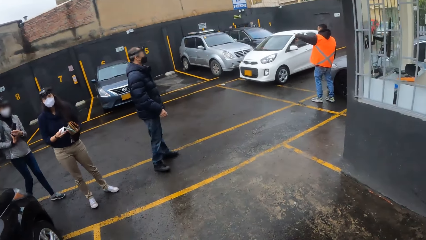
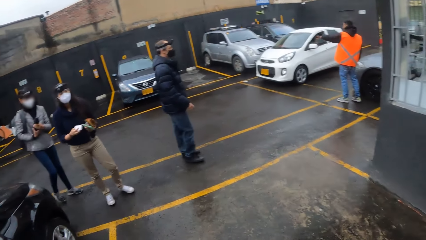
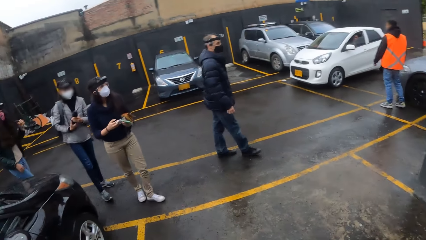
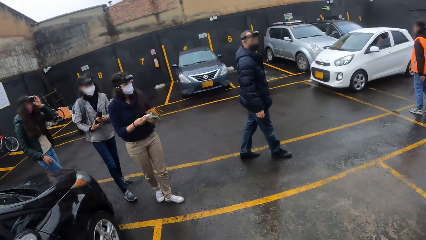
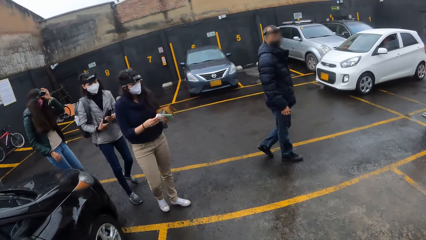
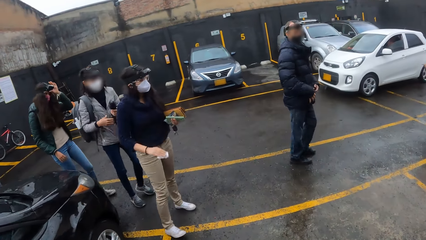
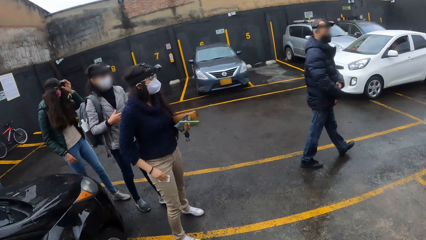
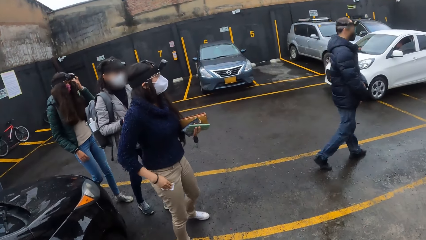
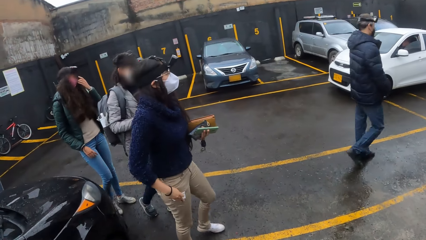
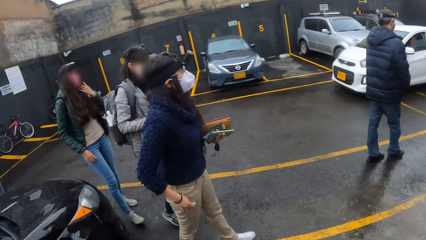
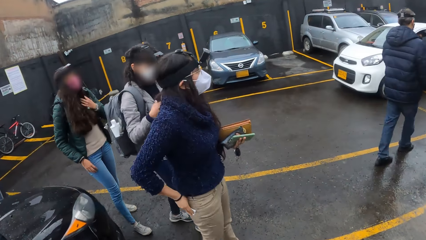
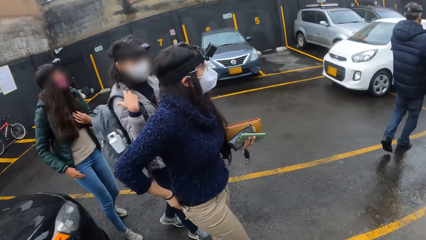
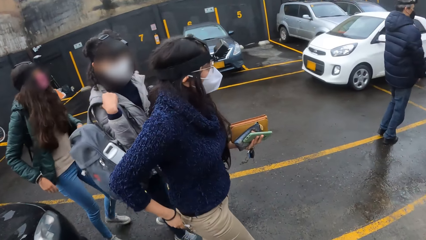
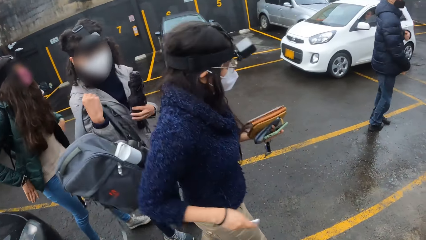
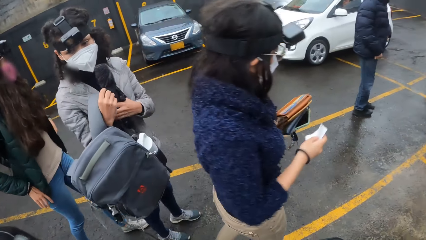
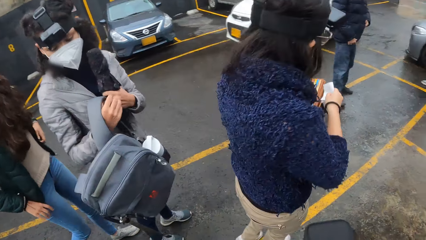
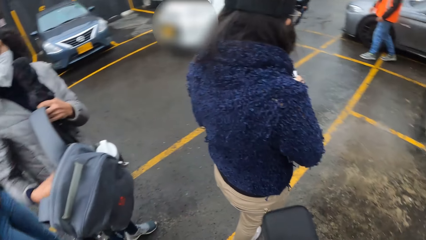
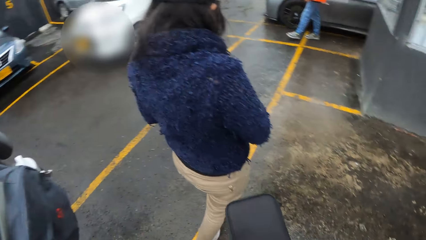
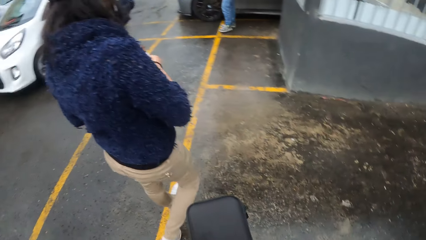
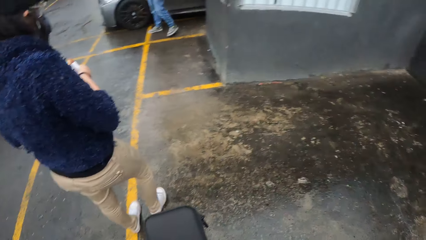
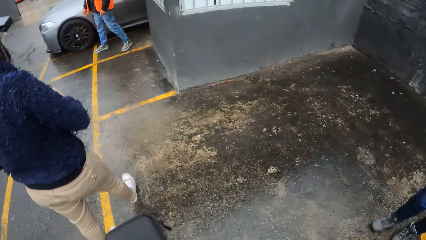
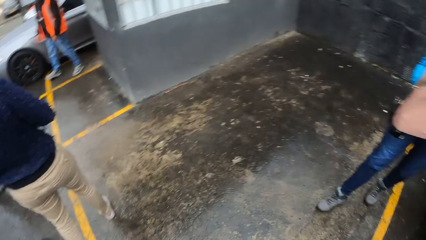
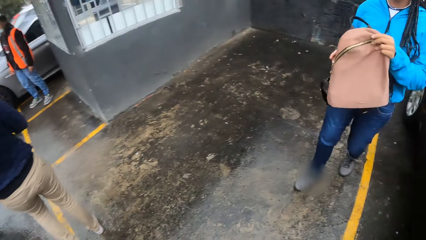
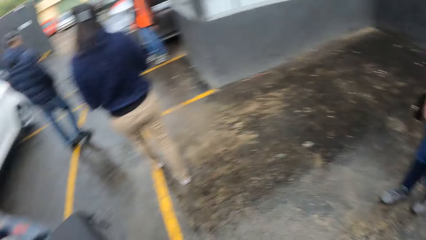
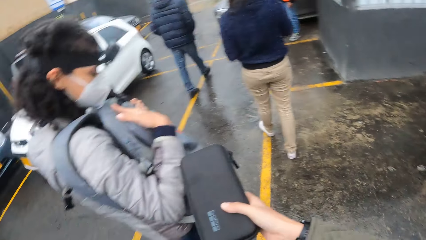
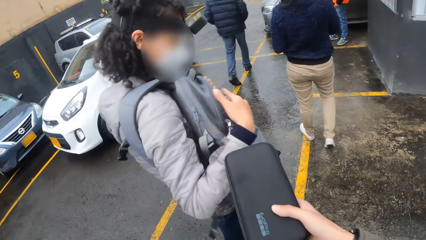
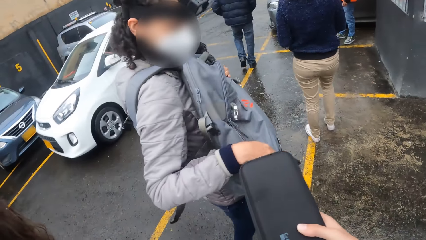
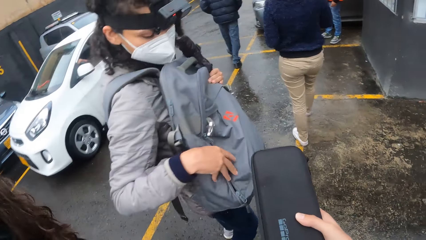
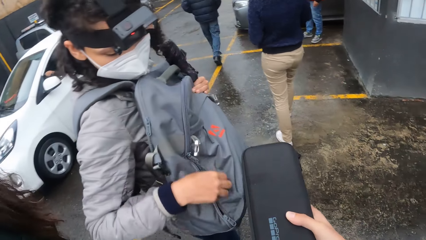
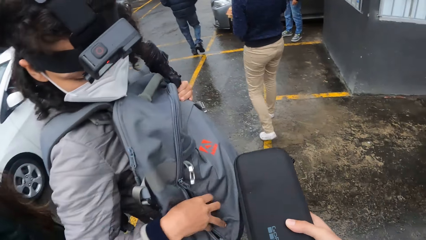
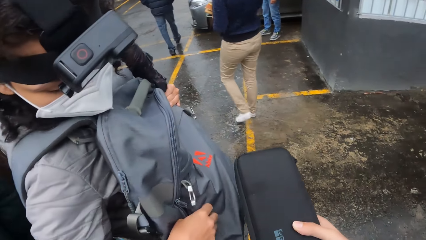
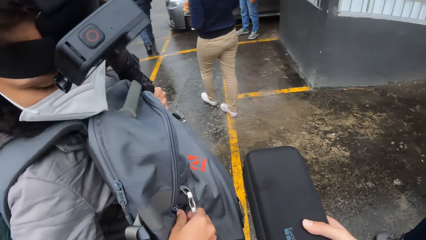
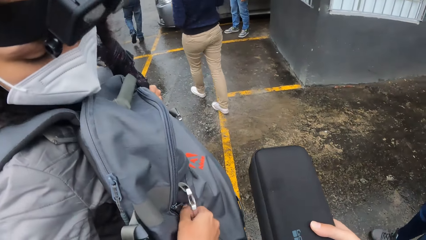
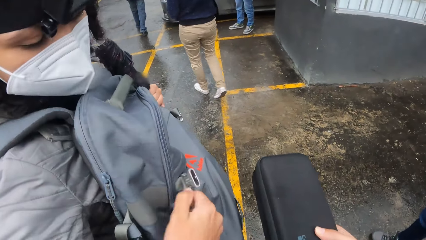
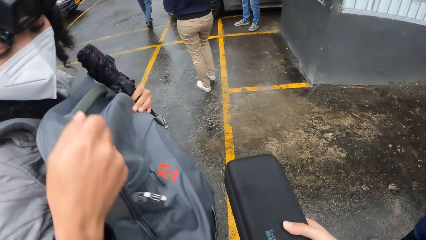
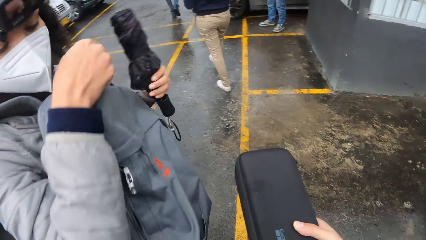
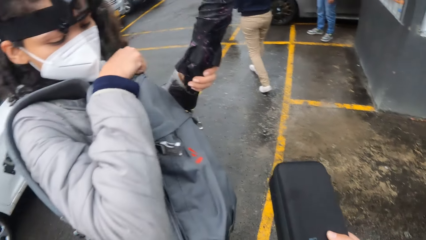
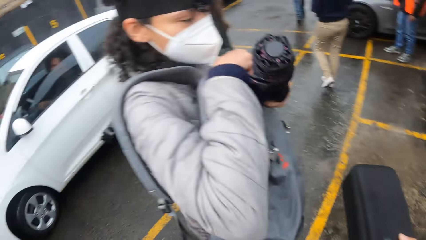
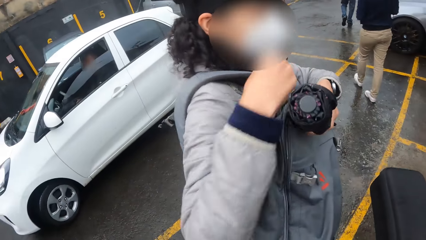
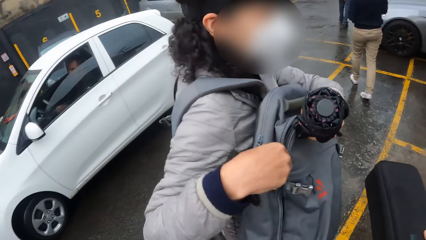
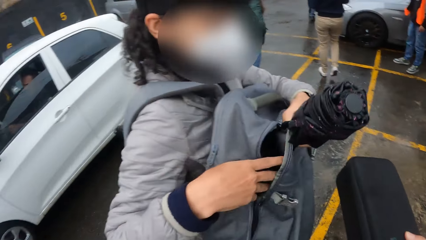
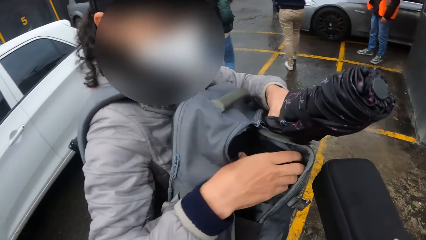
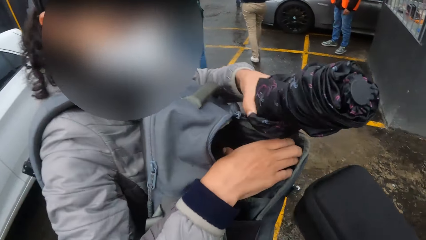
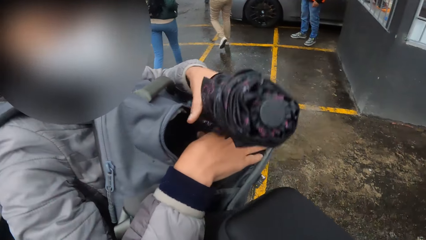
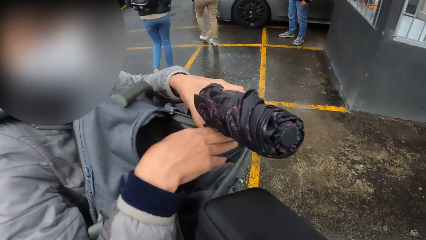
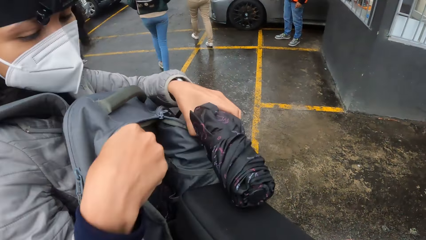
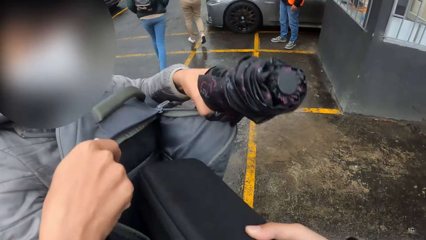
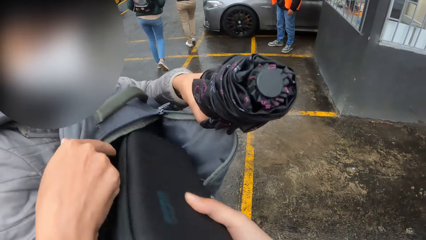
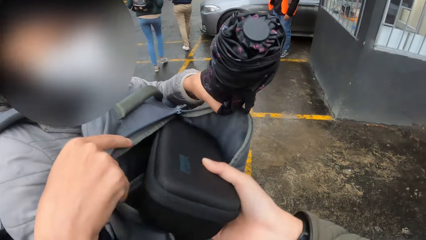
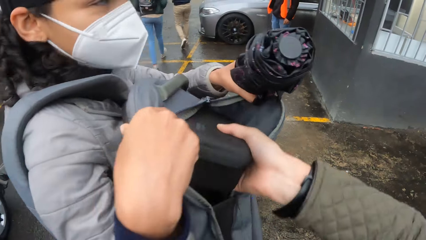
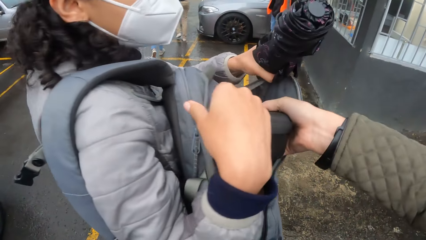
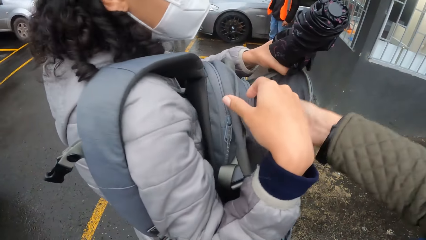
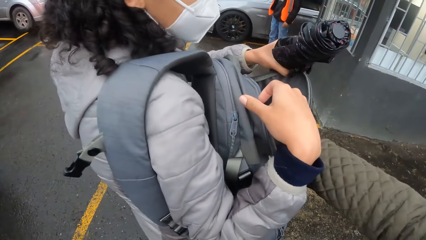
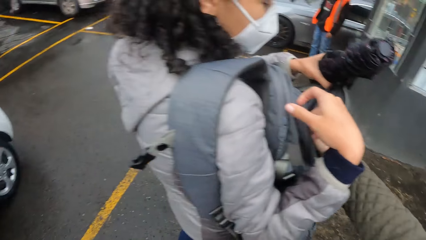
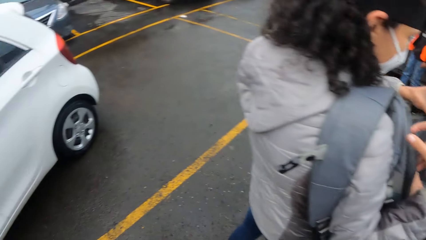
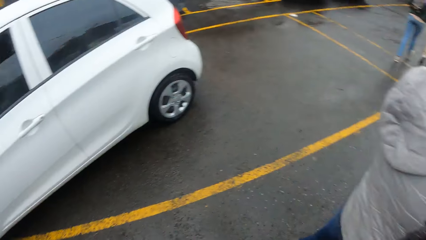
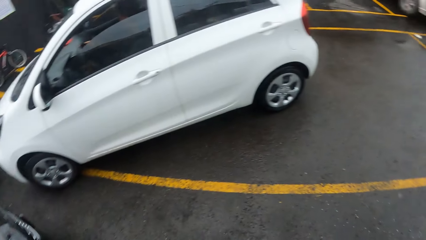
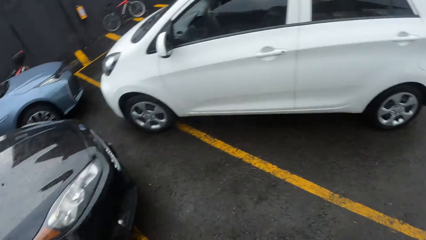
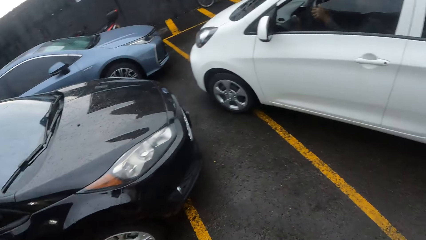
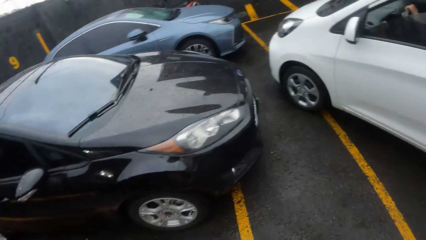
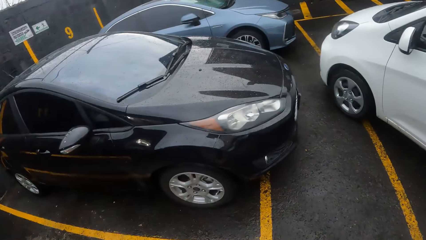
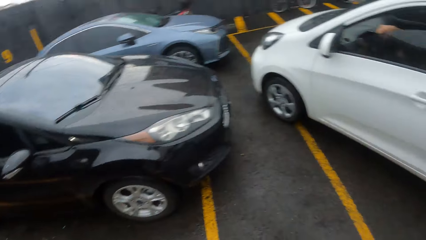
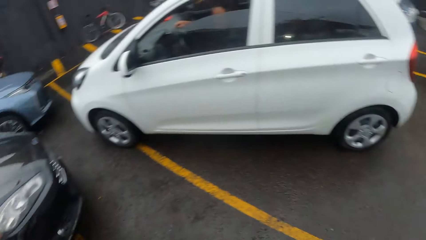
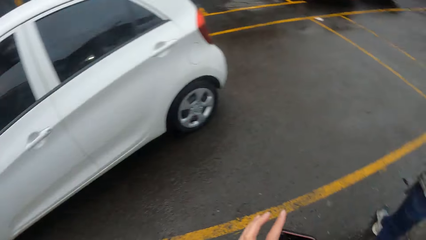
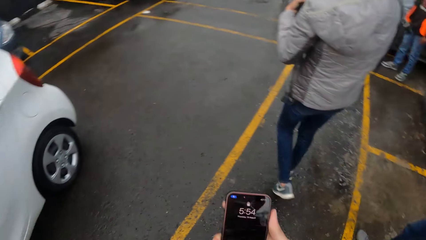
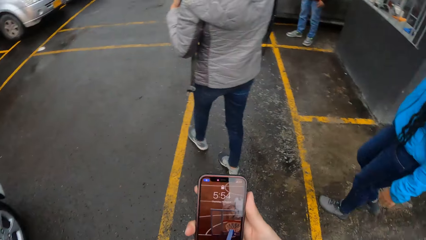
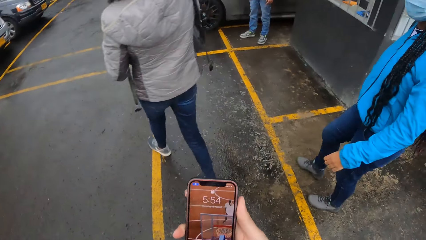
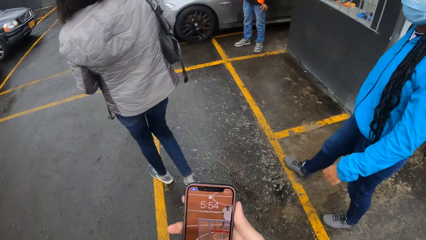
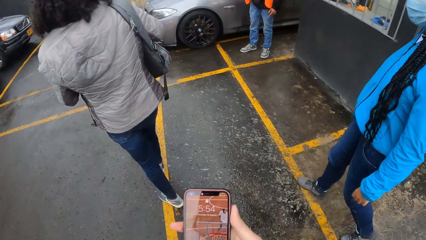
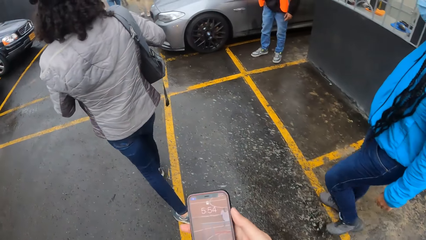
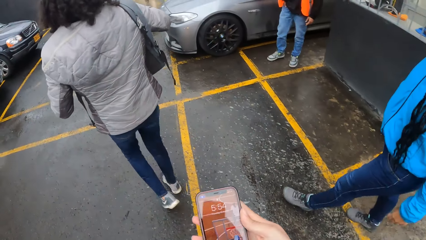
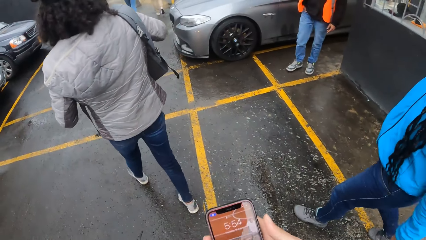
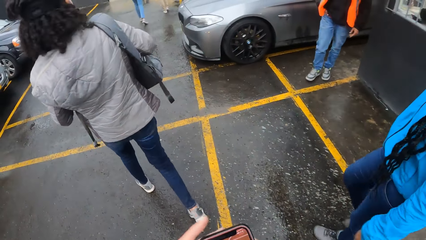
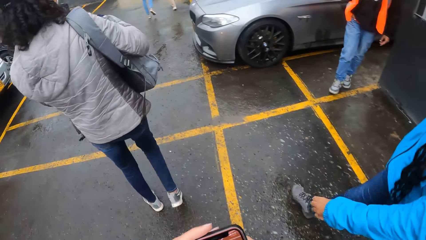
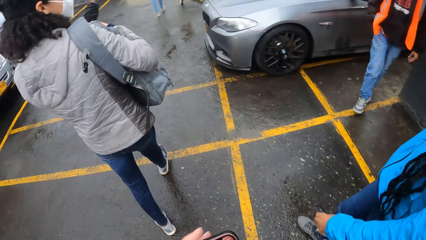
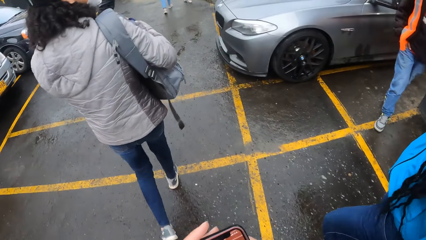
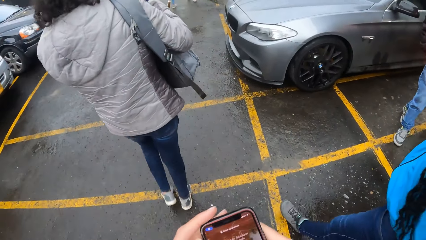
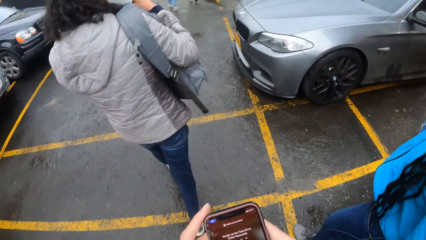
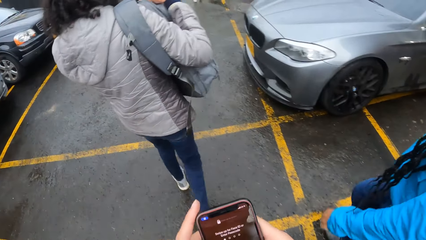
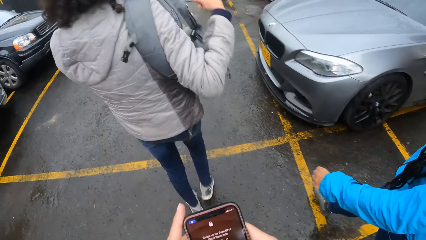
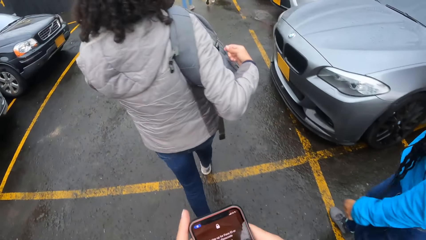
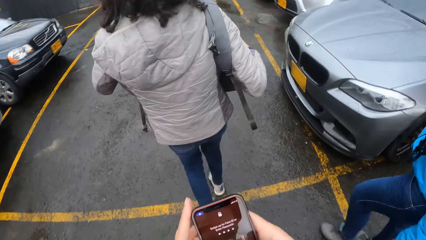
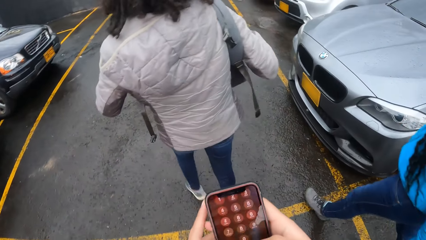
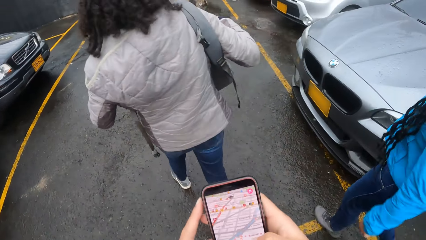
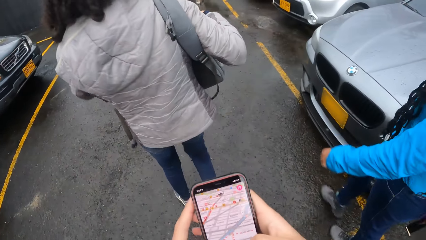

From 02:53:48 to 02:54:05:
The woman adjusts a camera on her head with her left hand and touches her hair with her left hand. Another woman removes a backpack from her right shoulder with her right hand. The other woman passes the backpack in her right hand to her left hand, unzips the backpack on her chest with her right hand and opens the backpack on her chest with her right hand. The camera wearer puts a purse in the backpack with her right hand. She walks through the parking lot with the group of people. She presses the phone with both hands. She looks at the phone.
